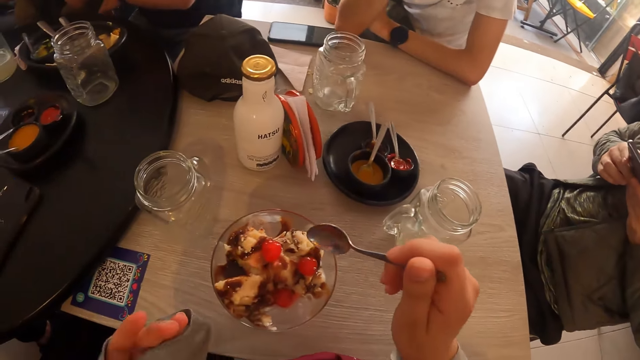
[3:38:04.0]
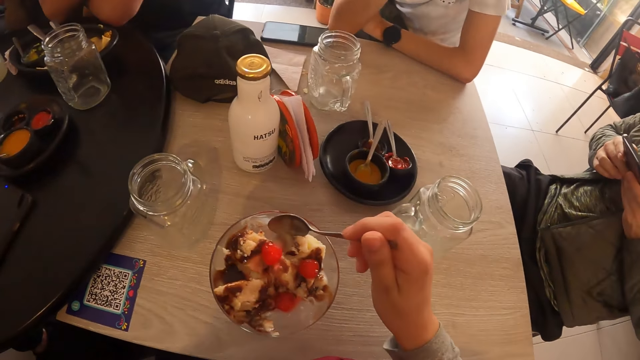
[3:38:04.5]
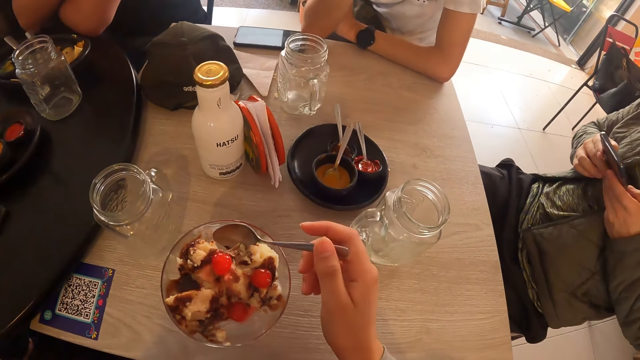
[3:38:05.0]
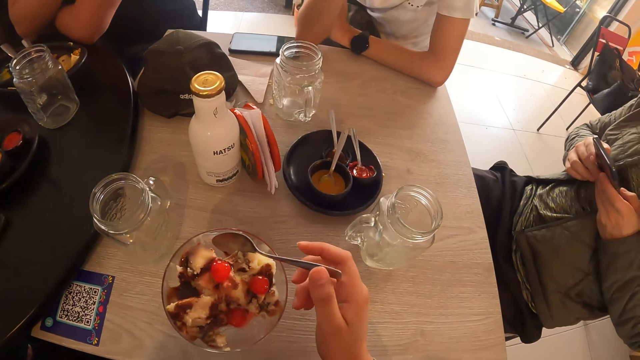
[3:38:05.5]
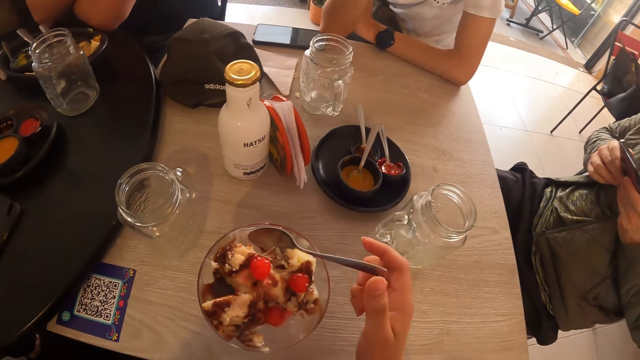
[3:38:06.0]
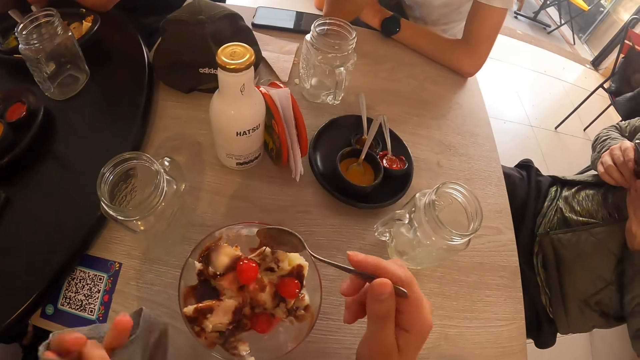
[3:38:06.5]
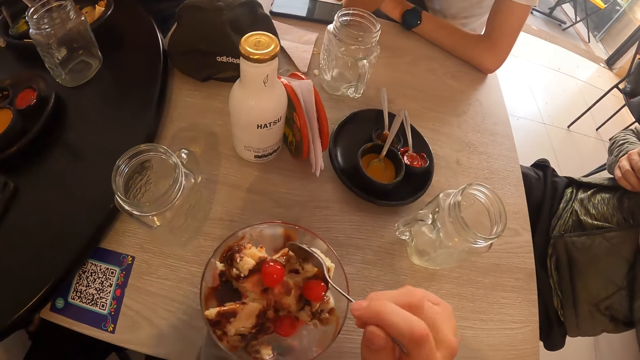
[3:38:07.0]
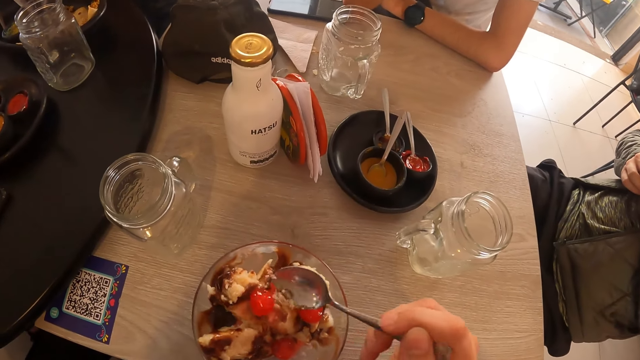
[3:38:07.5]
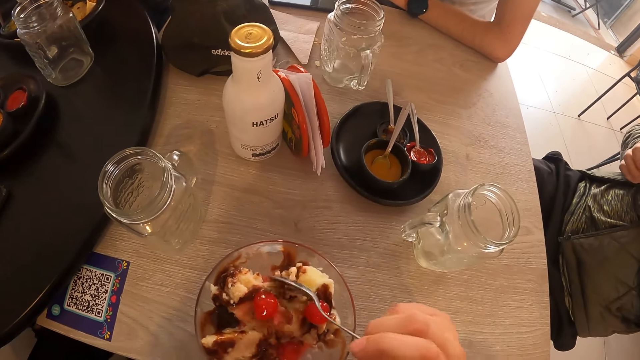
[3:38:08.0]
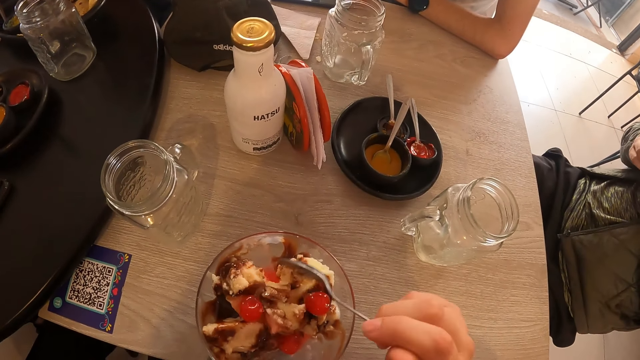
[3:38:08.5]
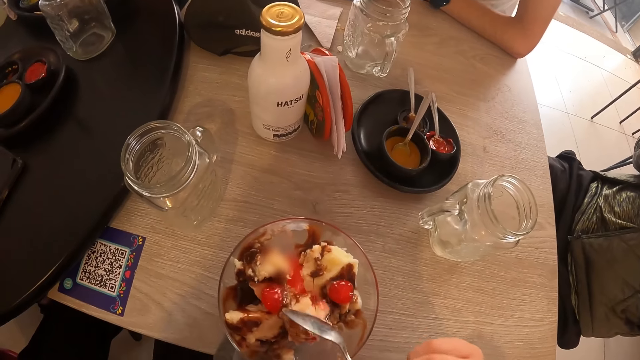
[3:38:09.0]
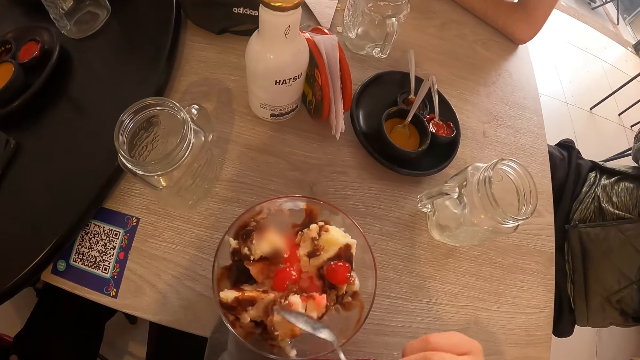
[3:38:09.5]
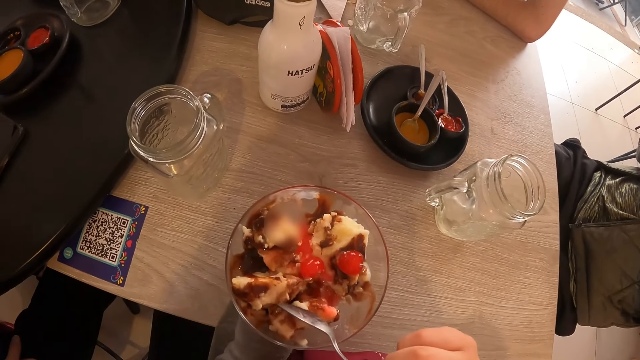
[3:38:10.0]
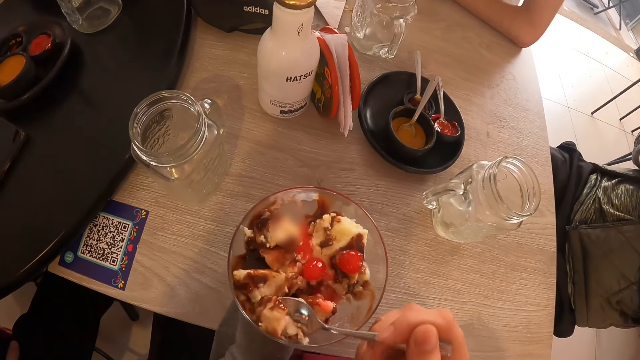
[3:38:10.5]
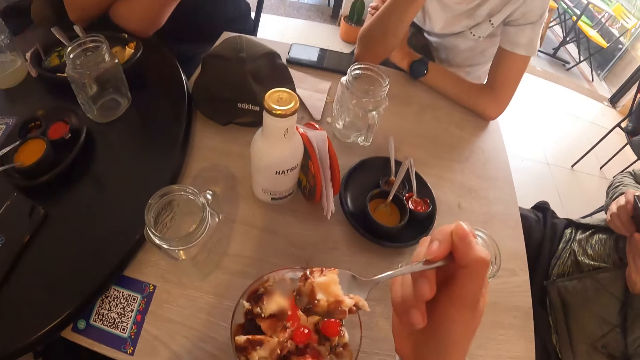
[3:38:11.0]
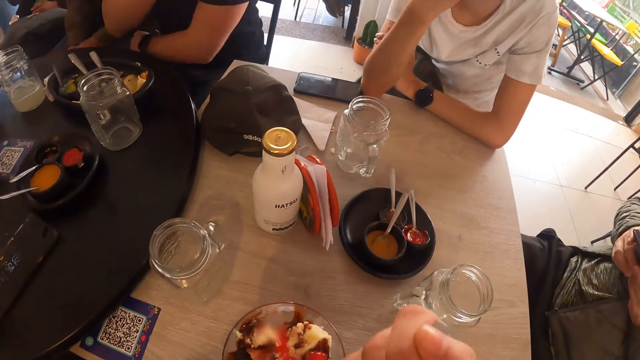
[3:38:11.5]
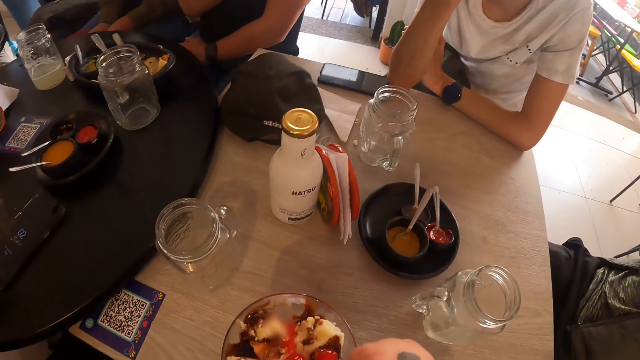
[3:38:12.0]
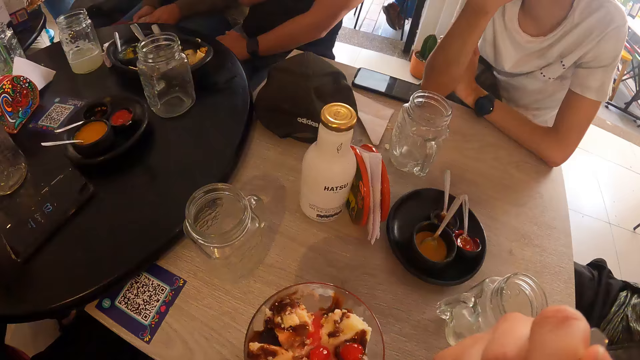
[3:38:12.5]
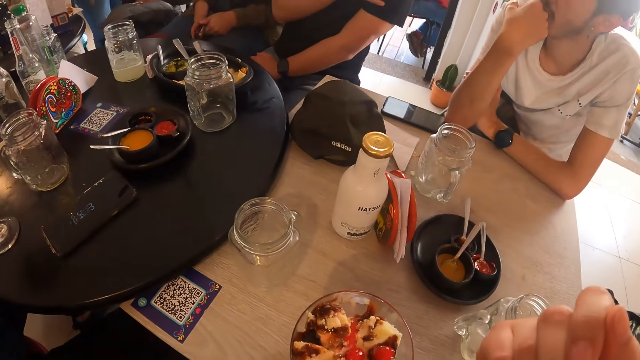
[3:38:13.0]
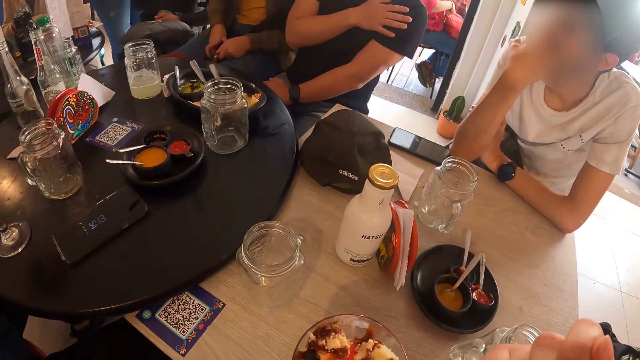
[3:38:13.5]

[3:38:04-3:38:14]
A man places his hands on the table. The camera wearer drops the spoon in the glass of ice-cream with his right hand. They hold the glass of ice-cream on the table with her left hand and take ice-cream from the glass of ice-cream with the spoon in her right hand. They take the spoon. They eat the pudding.

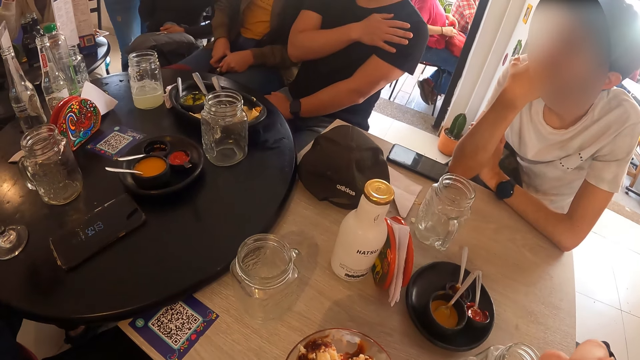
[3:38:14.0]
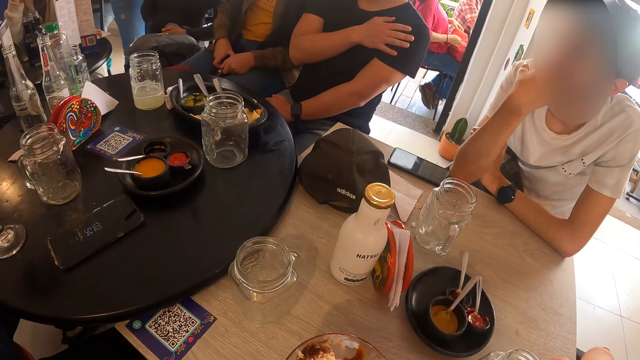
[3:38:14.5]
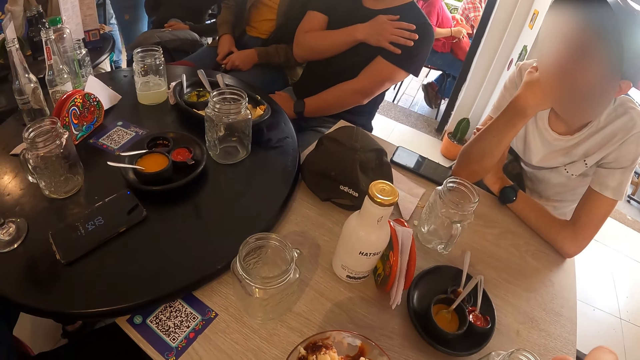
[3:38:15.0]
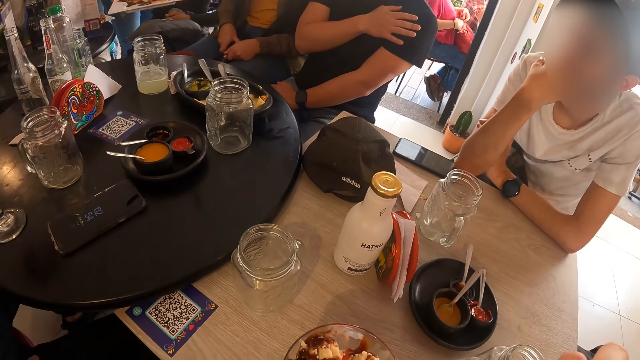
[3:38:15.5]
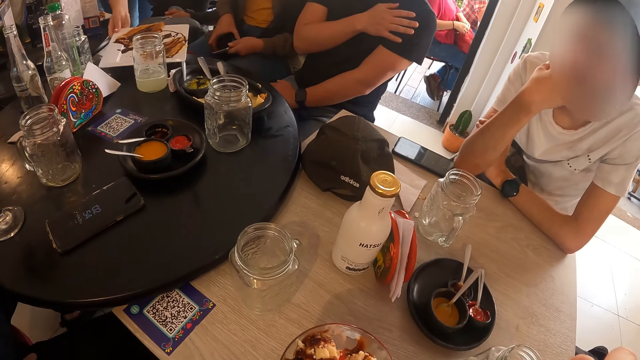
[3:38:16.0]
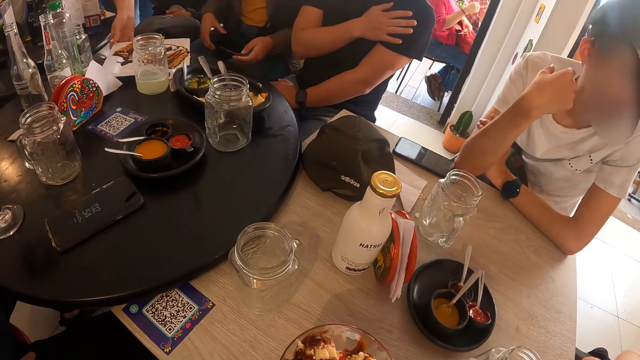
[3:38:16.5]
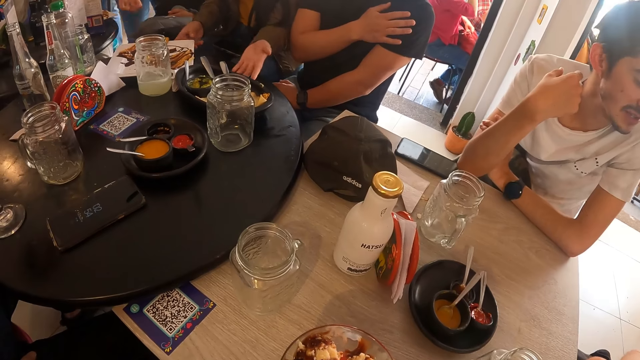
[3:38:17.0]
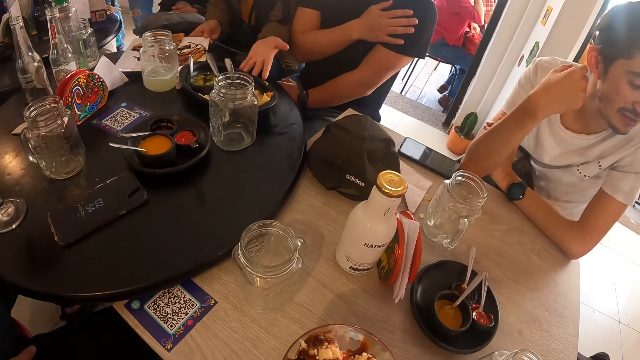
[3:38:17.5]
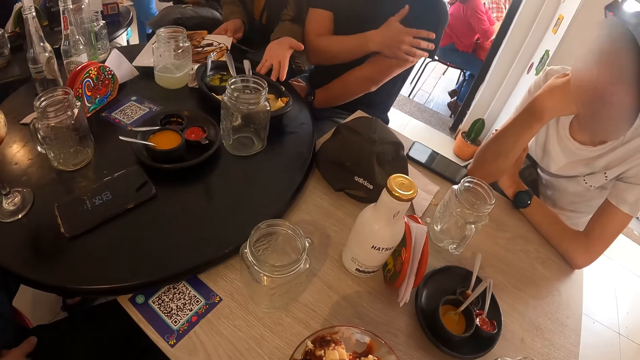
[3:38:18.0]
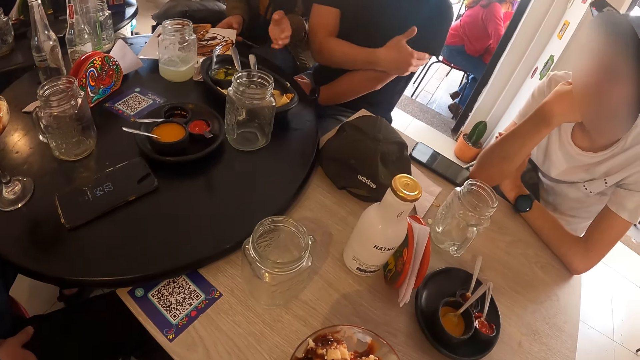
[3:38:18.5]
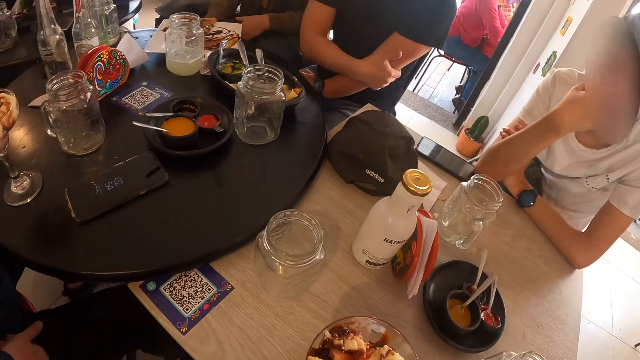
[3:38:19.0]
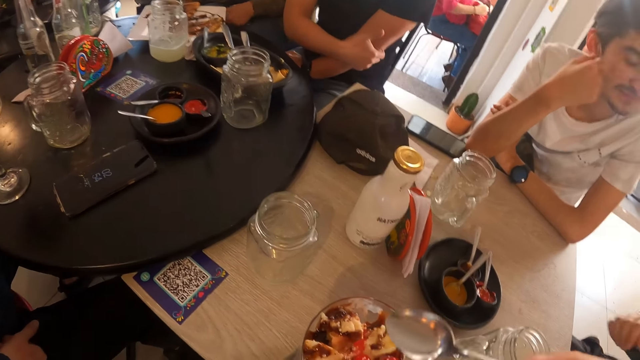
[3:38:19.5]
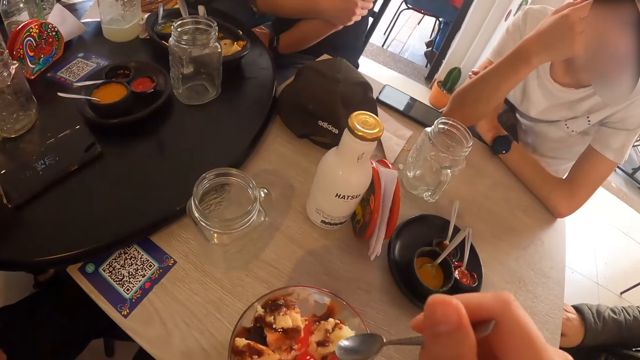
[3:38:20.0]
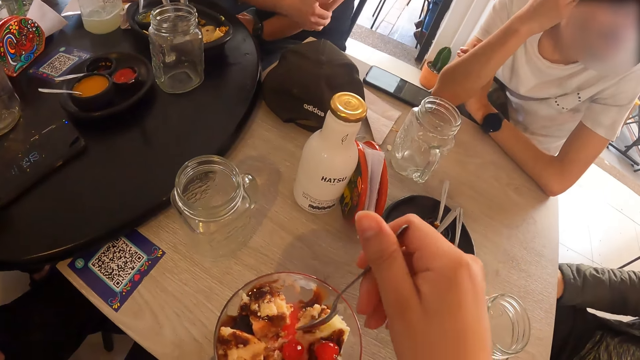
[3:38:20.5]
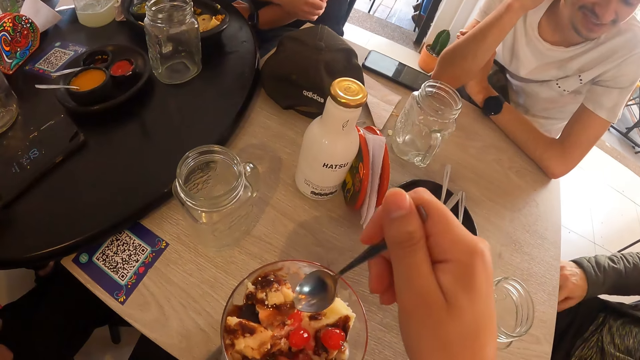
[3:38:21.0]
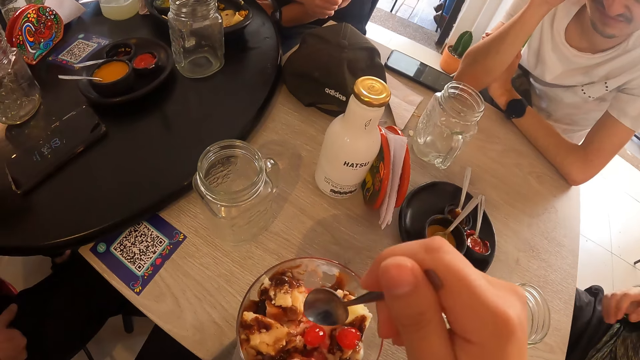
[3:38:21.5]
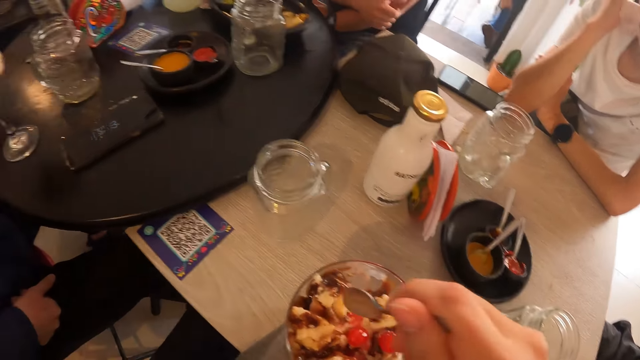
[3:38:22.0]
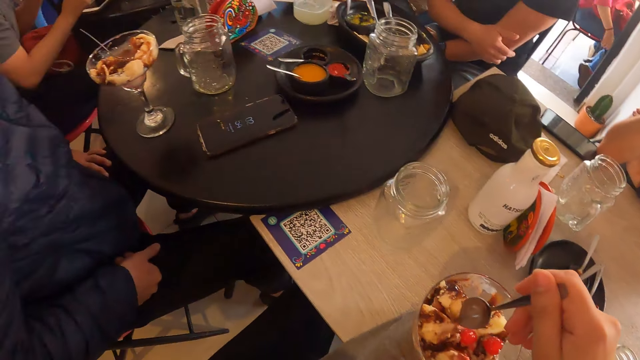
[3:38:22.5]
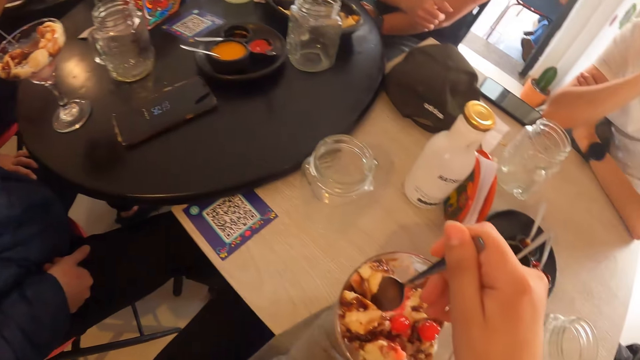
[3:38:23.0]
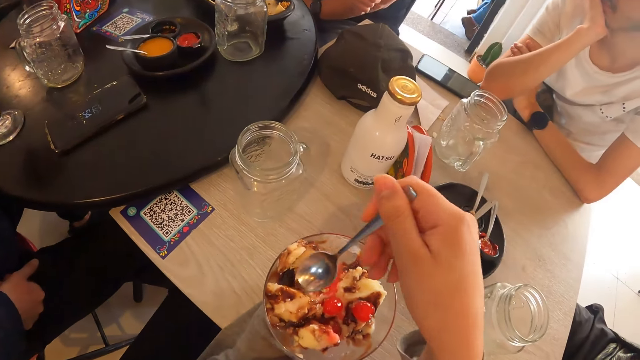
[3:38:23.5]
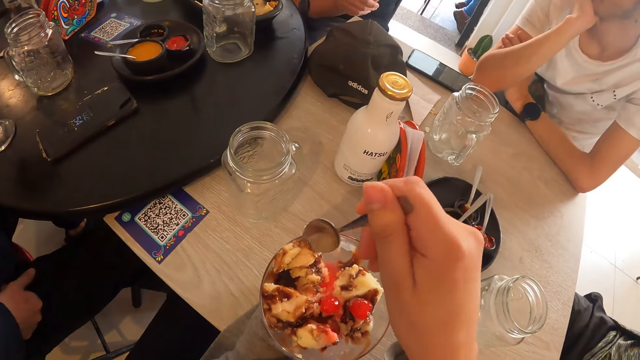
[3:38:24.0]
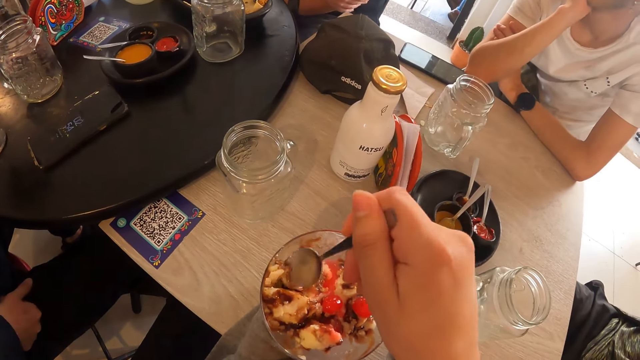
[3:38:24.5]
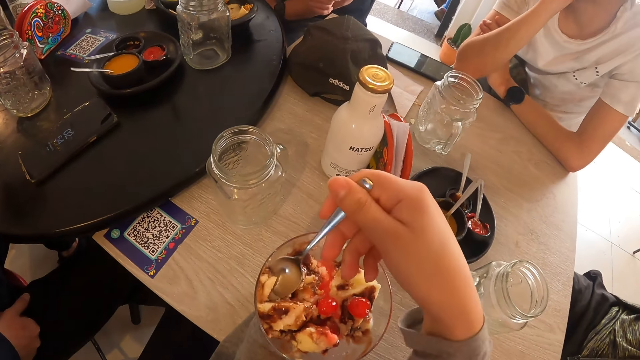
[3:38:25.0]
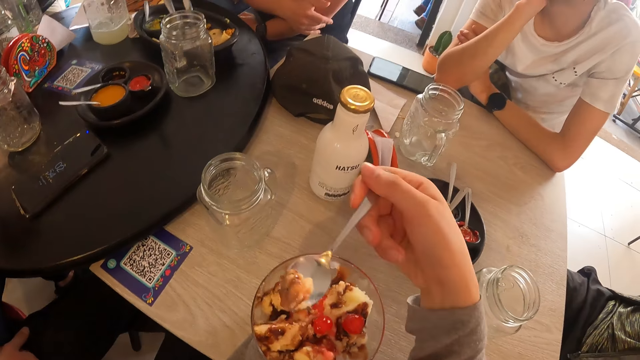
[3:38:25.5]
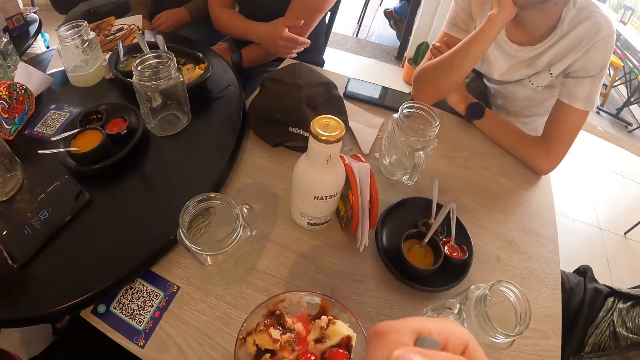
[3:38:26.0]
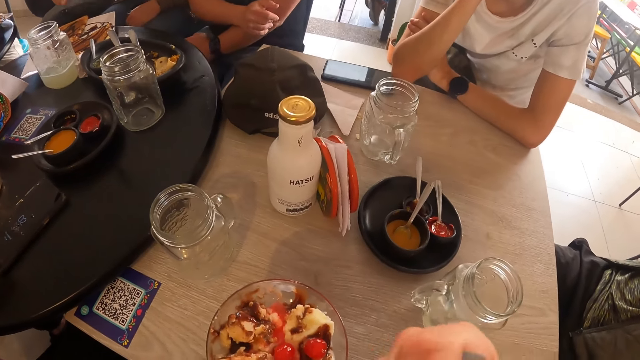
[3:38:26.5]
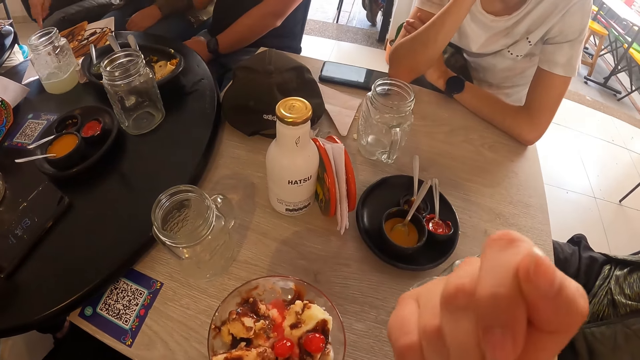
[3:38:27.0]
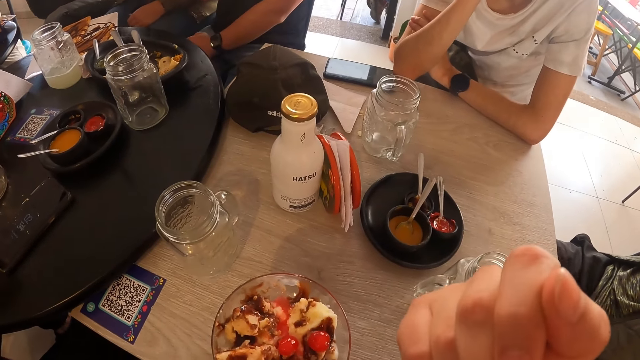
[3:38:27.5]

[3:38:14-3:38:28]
A woman places a plate of fries on the table with her right hand. Another woman adjusts the plate on the table with her hands. A man rubs his left arm with his right hand. The camera wearer stirs the ice-cream in the glass of ice-cream with the spoon in her right hand. She takes ice-cream from the glass of ice-cream with the spoon in her right hand.
